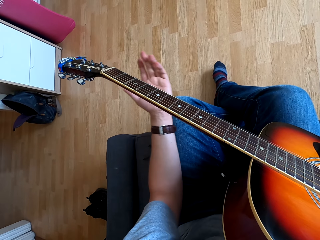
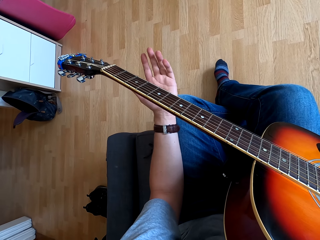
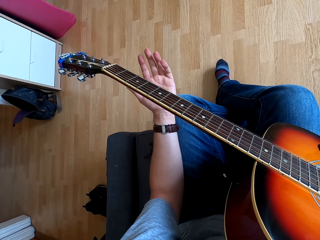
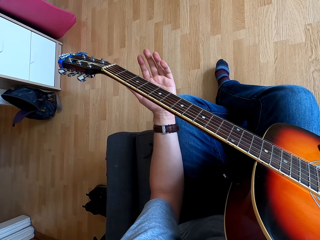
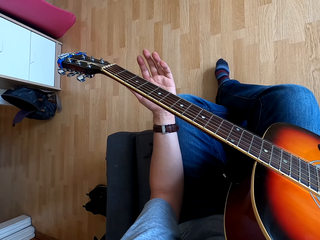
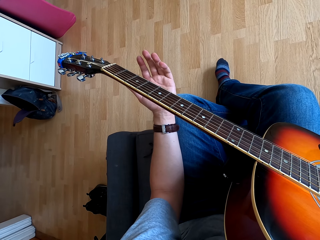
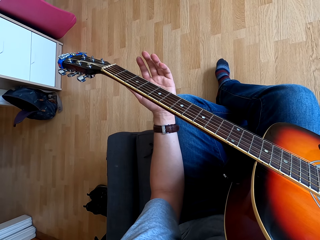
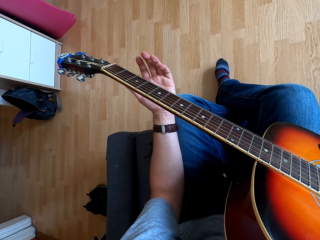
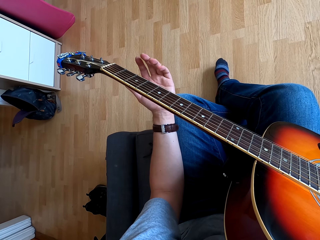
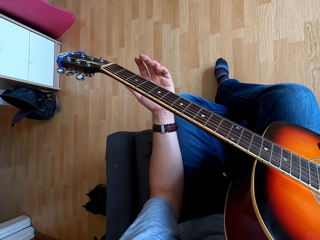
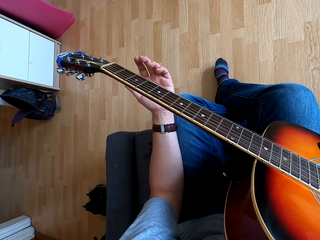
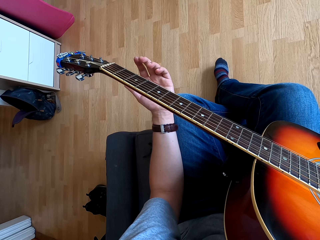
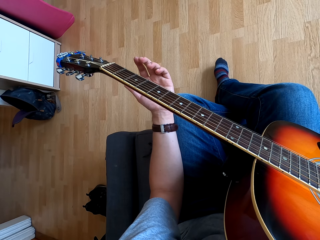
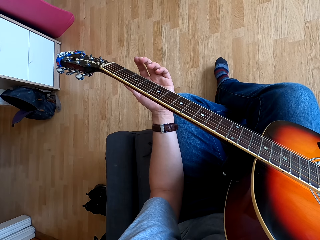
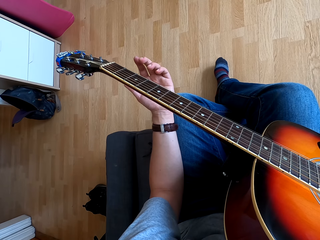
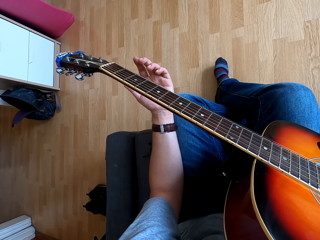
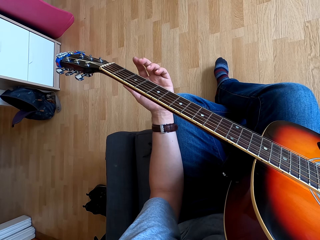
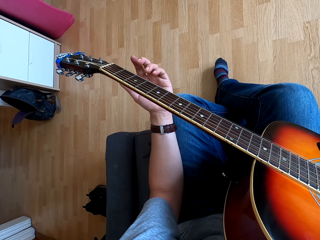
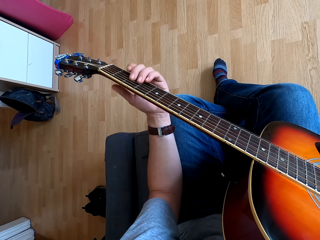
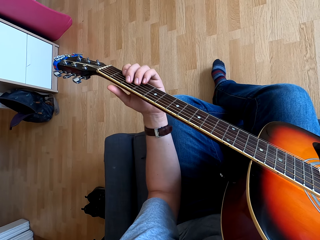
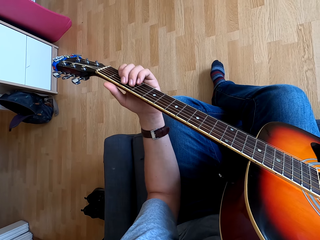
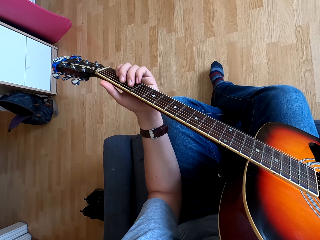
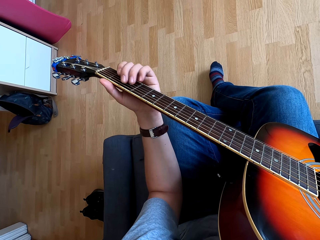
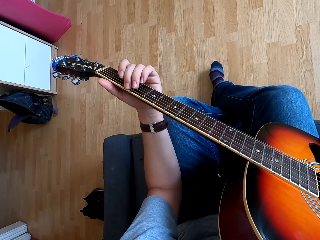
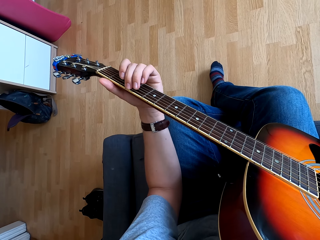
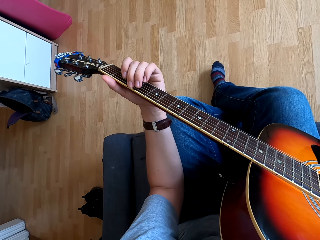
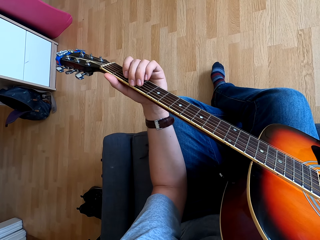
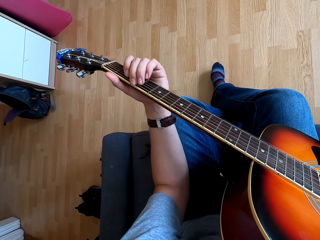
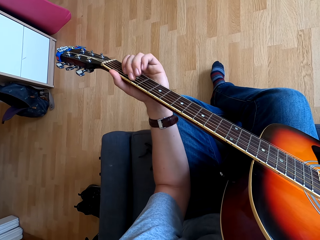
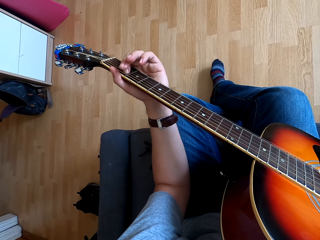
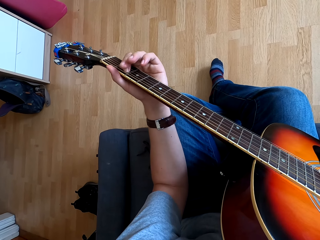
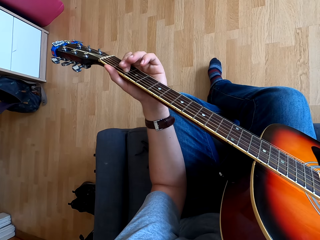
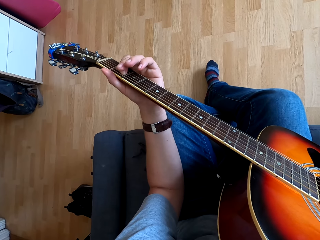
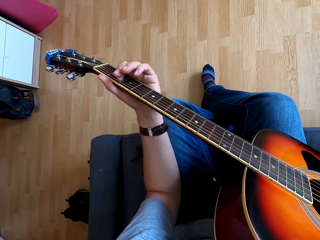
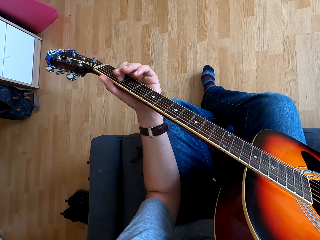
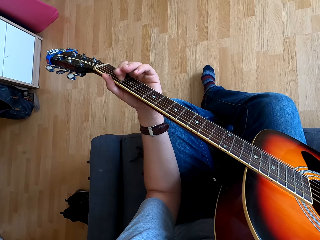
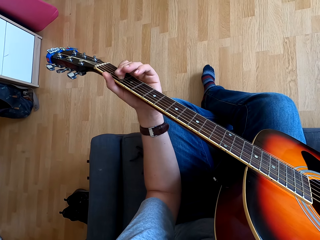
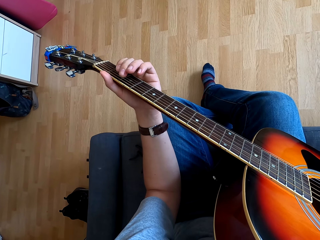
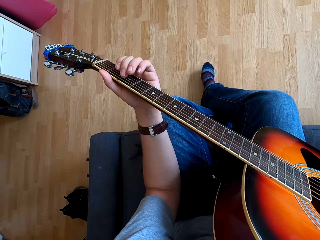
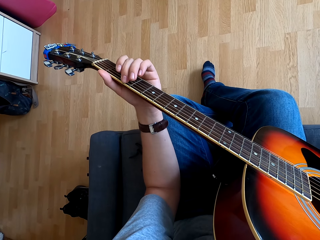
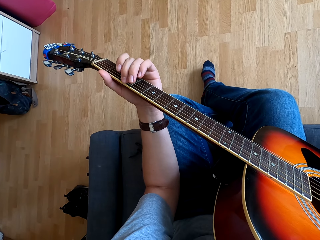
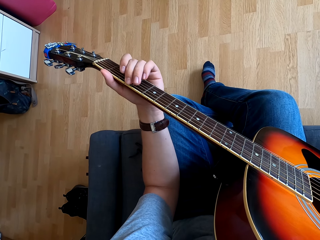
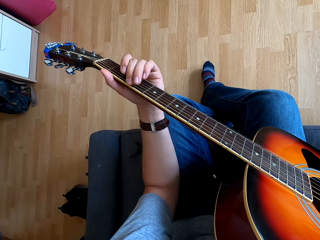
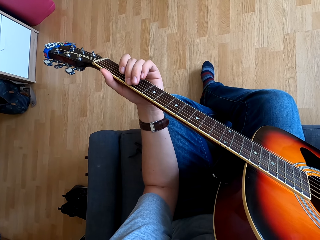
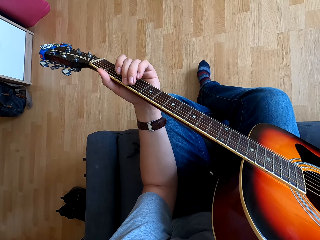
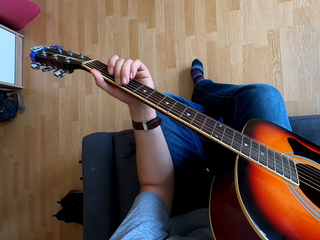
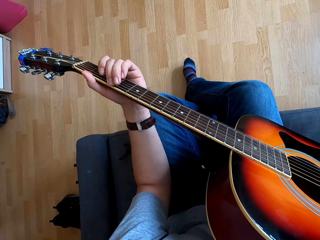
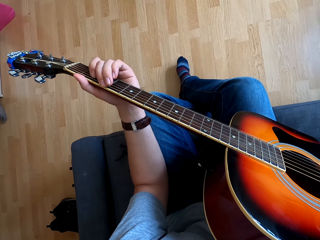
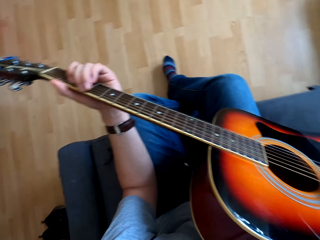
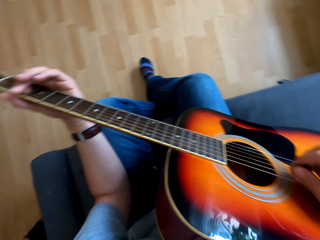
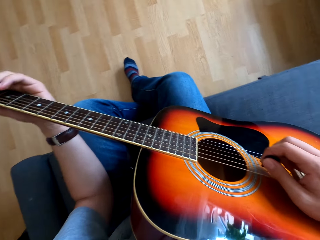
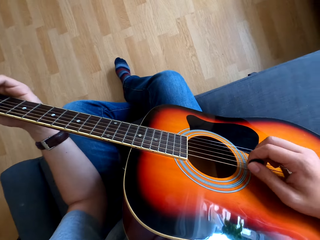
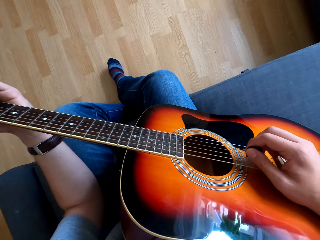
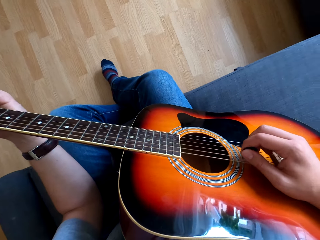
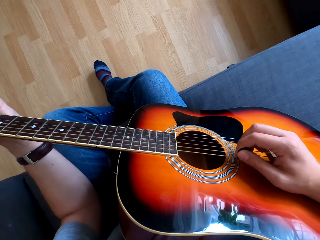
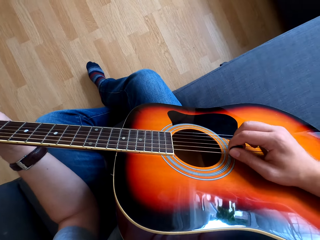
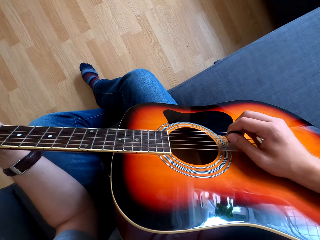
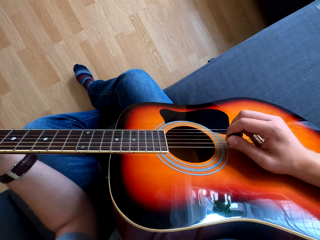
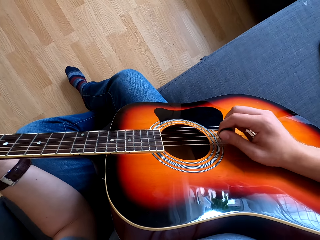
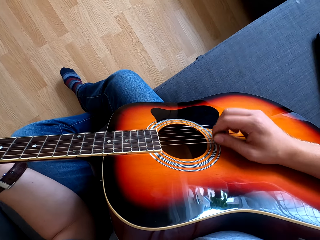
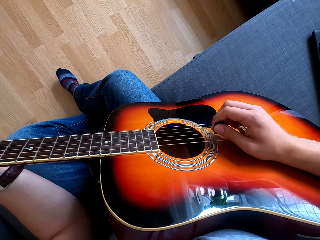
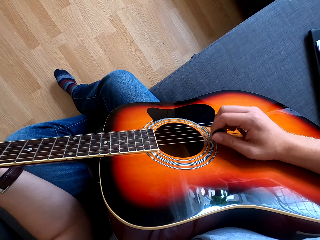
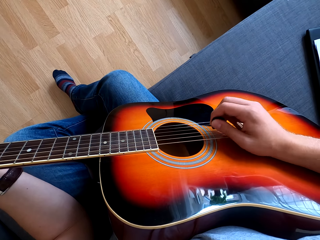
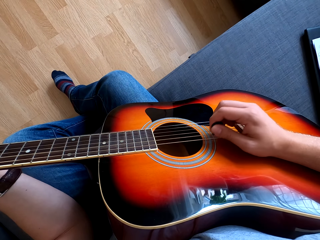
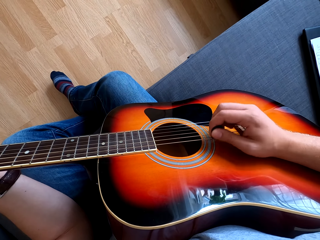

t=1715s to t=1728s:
The camera wearer stops playing the guitar. They touch the guitar. They play the guitar.

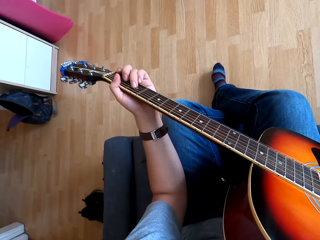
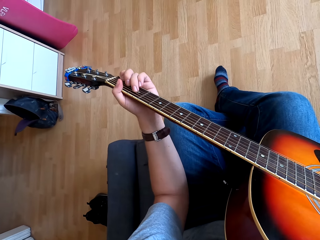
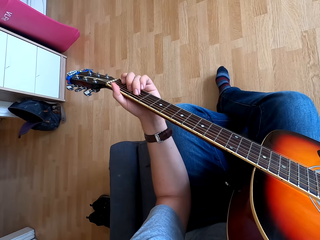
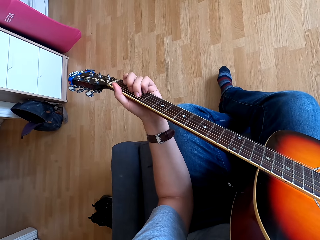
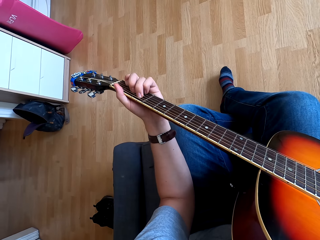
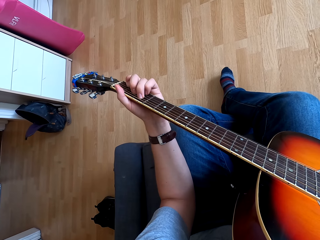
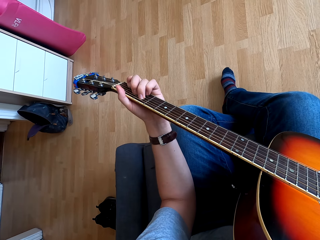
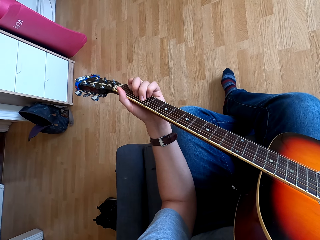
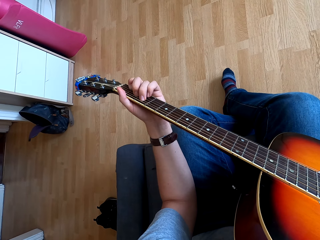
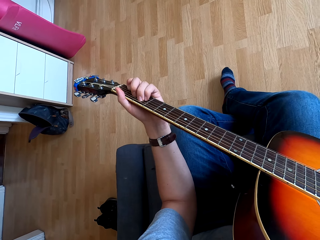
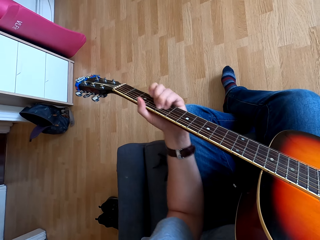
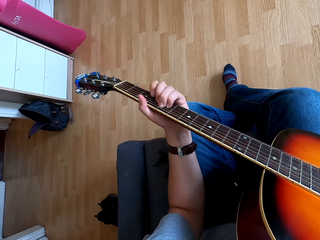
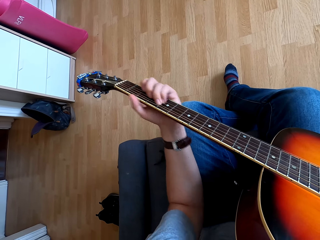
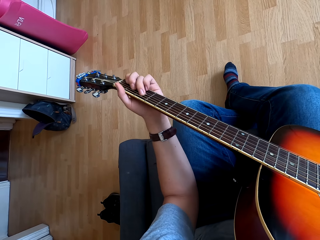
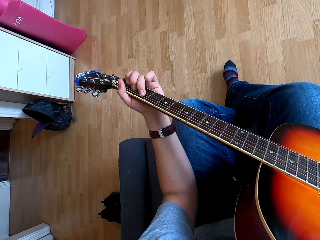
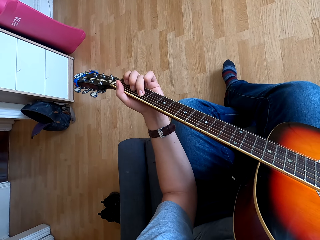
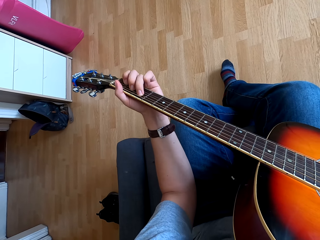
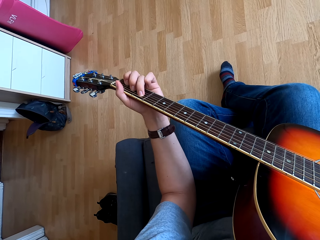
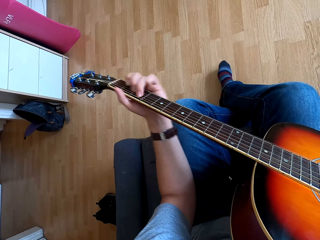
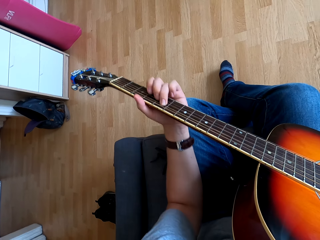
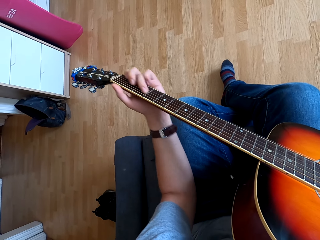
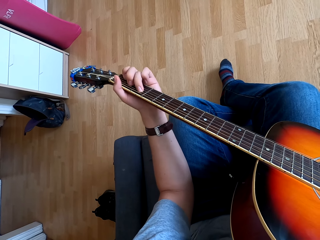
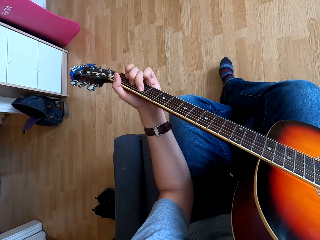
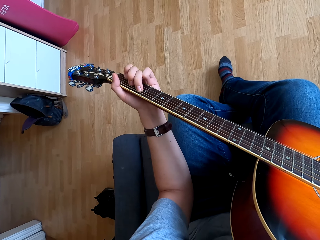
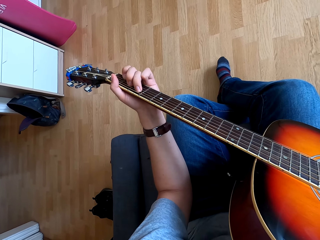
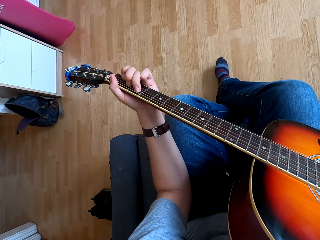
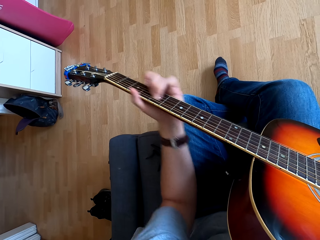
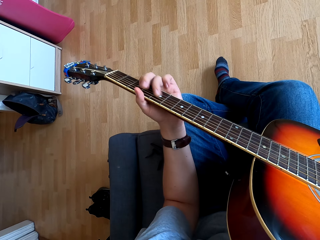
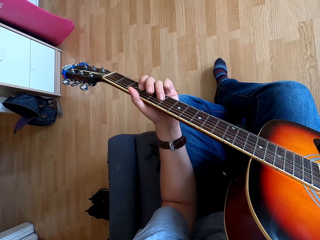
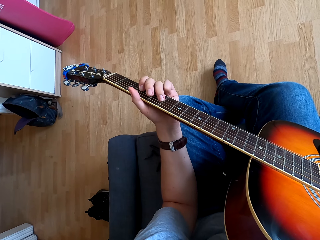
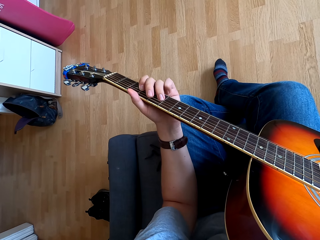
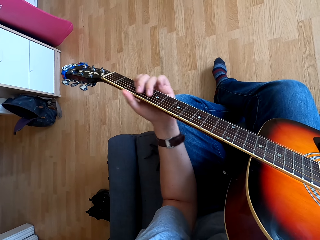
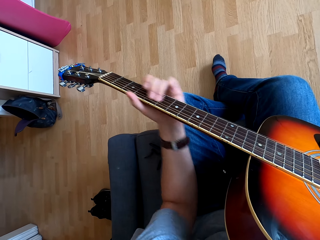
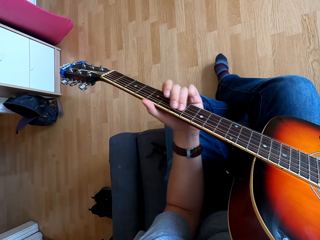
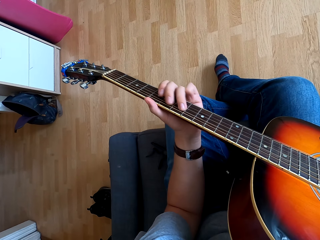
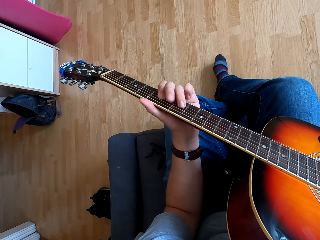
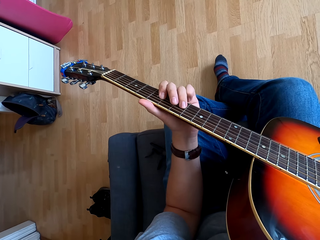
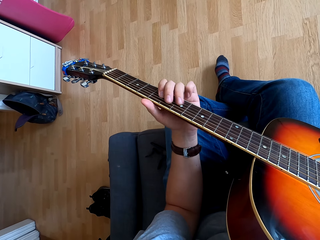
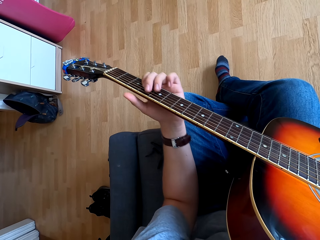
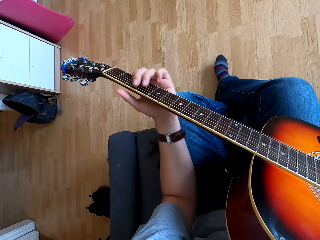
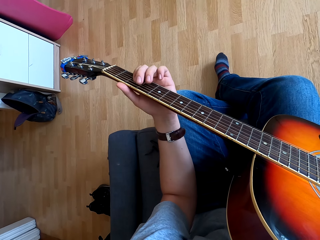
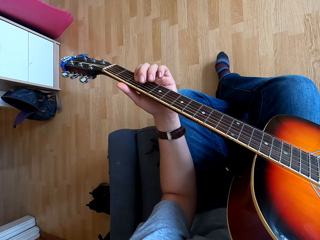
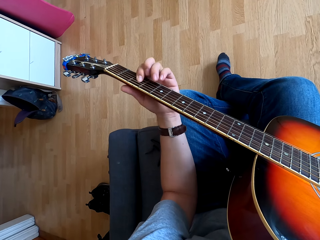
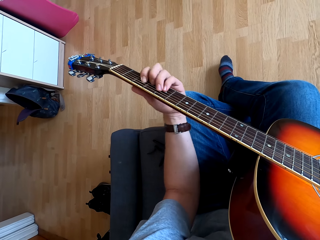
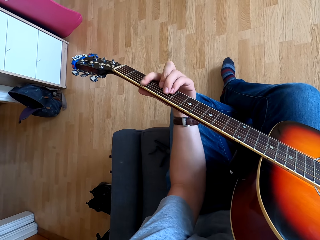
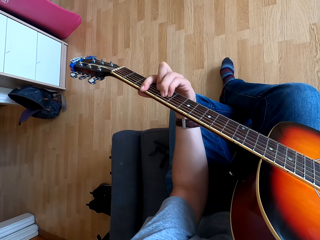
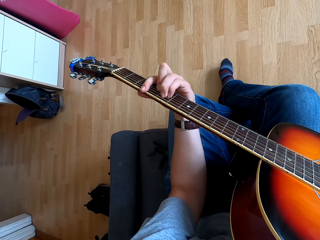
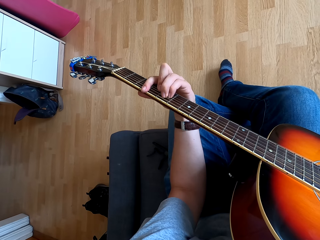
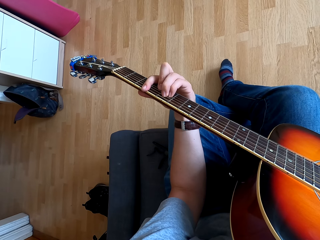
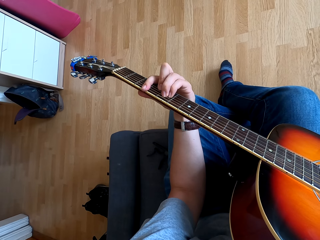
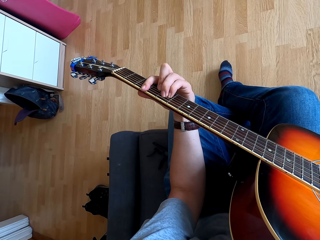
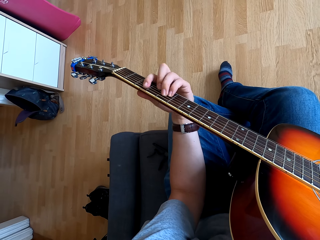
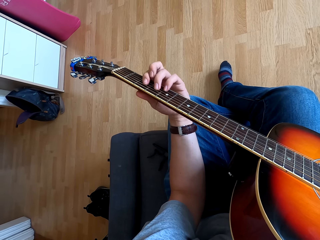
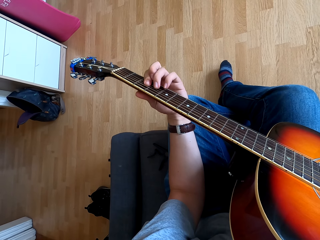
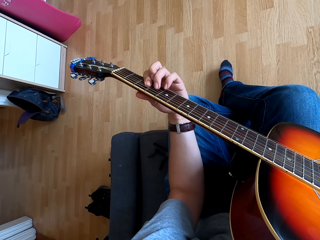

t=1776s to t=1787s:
The camera wearer touches the guitar. They play the guitar.
